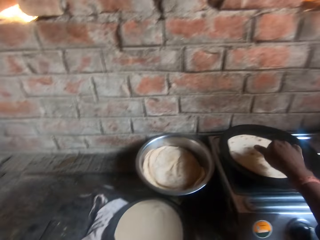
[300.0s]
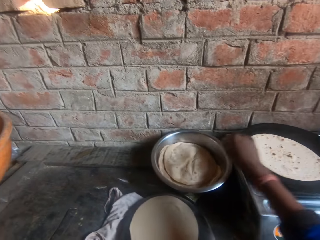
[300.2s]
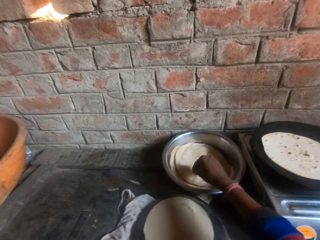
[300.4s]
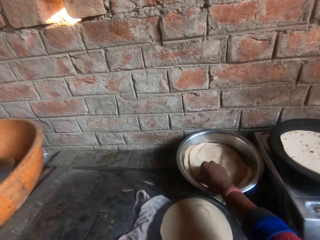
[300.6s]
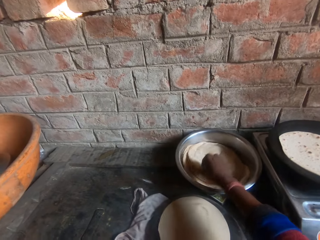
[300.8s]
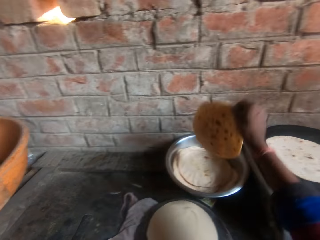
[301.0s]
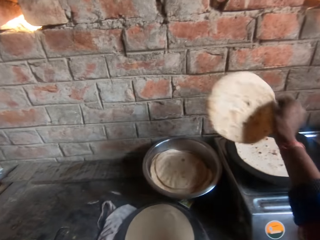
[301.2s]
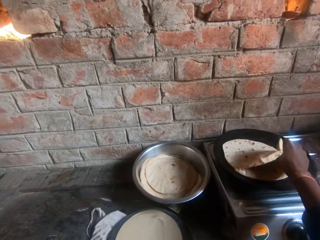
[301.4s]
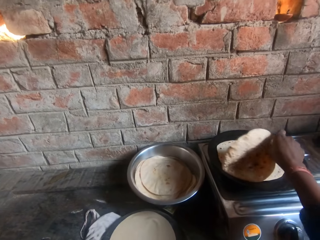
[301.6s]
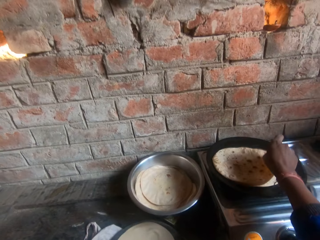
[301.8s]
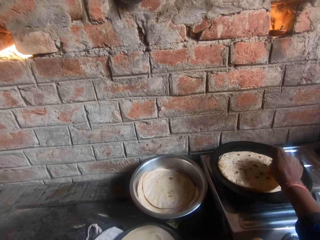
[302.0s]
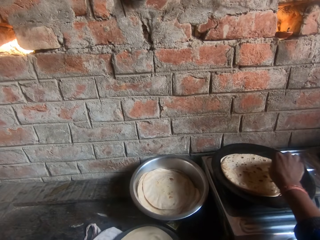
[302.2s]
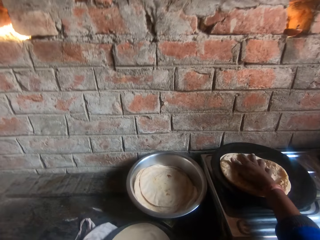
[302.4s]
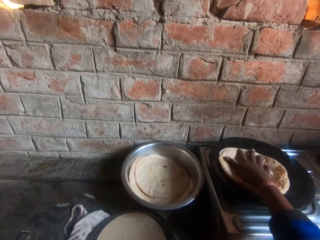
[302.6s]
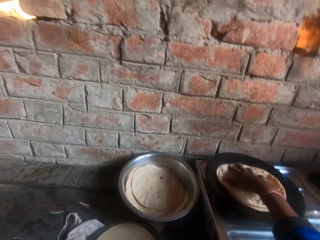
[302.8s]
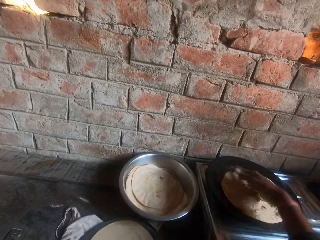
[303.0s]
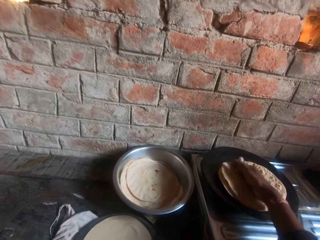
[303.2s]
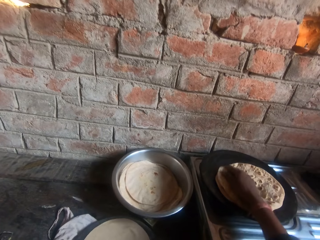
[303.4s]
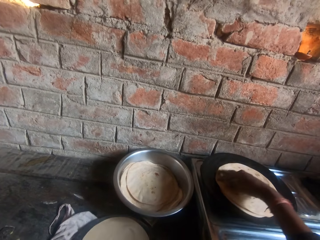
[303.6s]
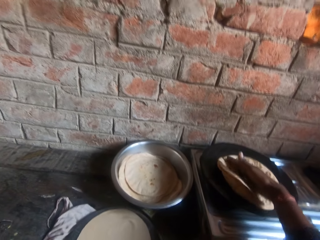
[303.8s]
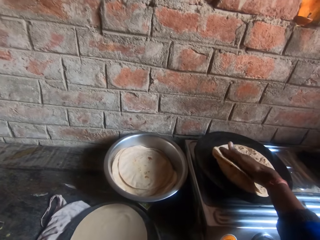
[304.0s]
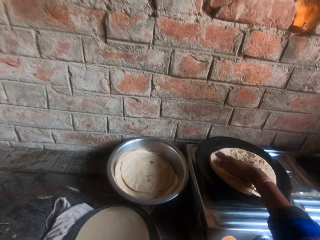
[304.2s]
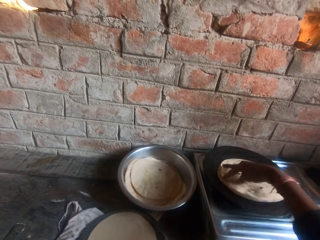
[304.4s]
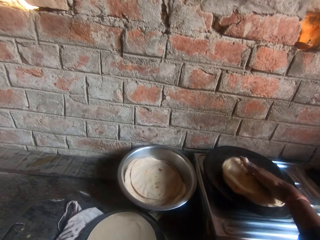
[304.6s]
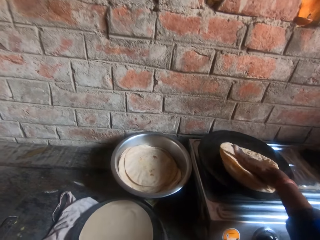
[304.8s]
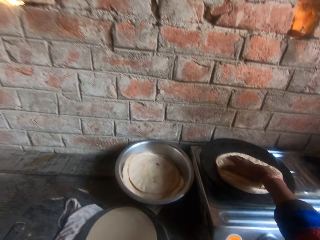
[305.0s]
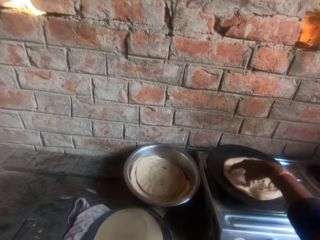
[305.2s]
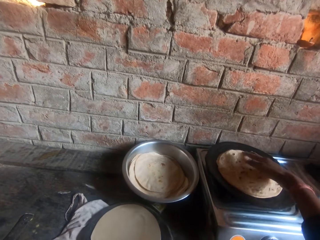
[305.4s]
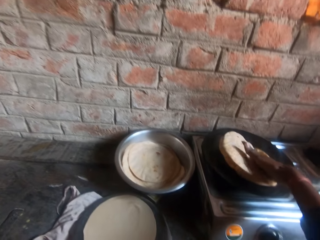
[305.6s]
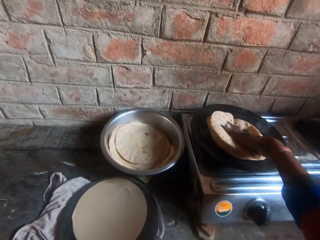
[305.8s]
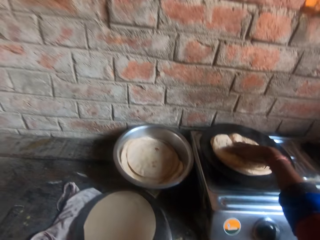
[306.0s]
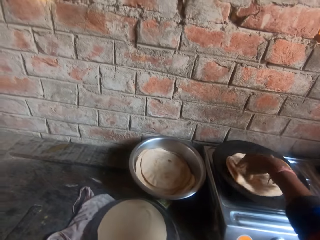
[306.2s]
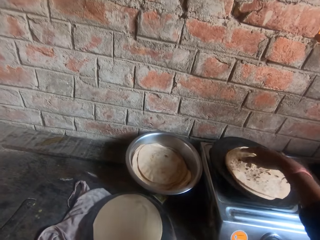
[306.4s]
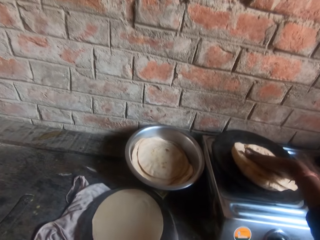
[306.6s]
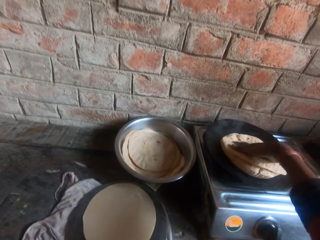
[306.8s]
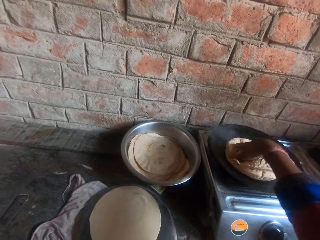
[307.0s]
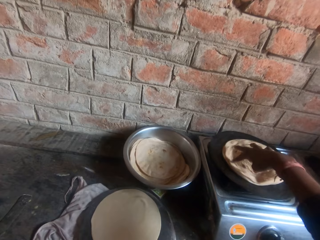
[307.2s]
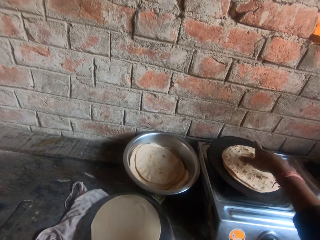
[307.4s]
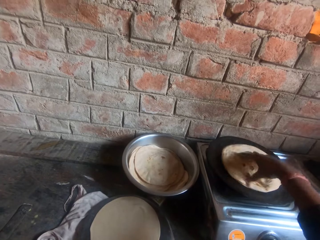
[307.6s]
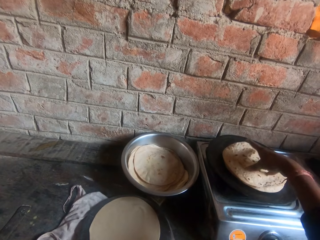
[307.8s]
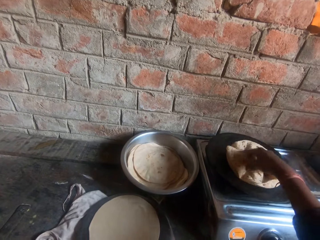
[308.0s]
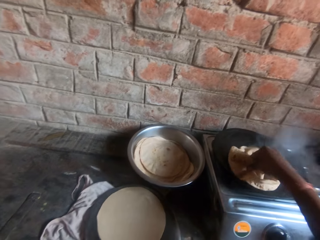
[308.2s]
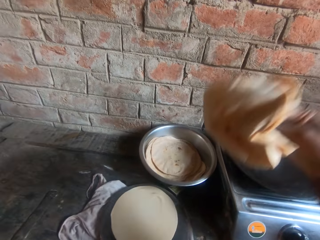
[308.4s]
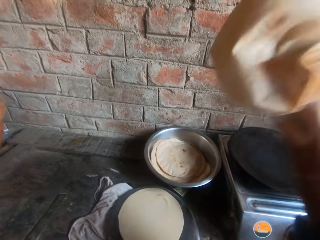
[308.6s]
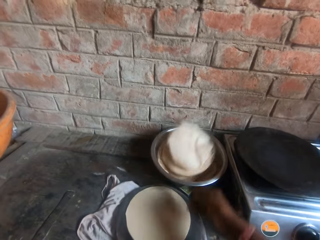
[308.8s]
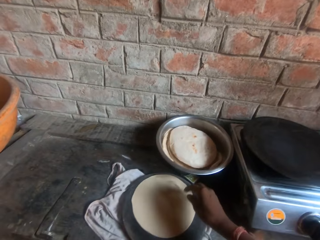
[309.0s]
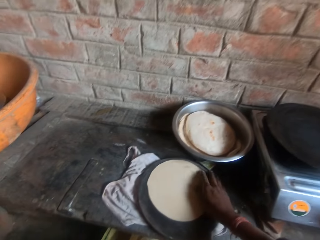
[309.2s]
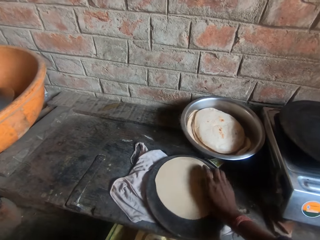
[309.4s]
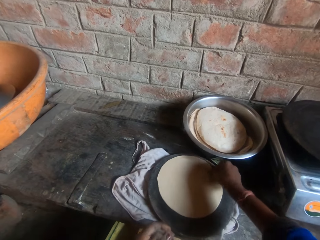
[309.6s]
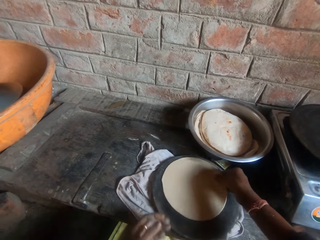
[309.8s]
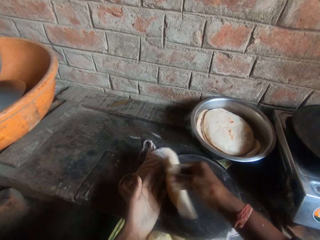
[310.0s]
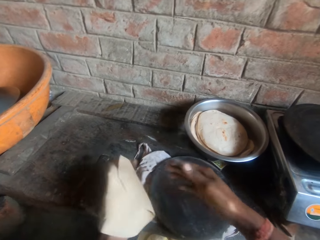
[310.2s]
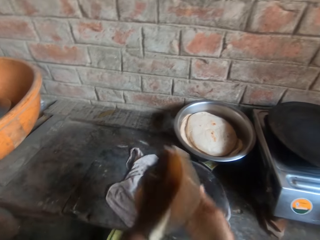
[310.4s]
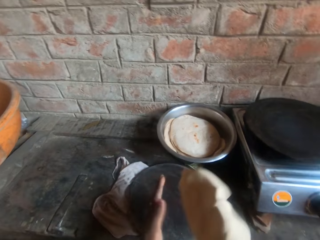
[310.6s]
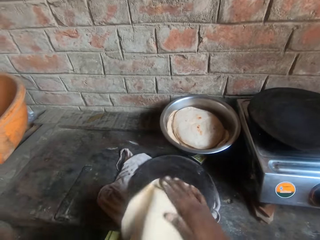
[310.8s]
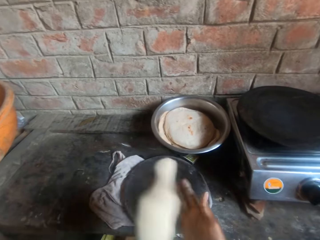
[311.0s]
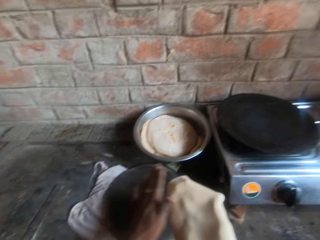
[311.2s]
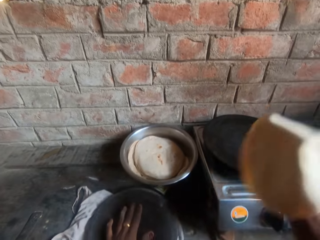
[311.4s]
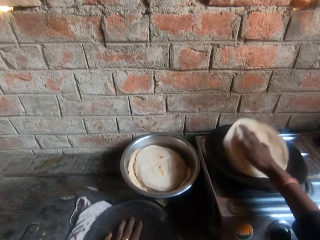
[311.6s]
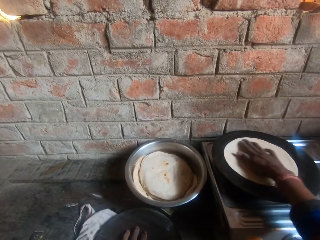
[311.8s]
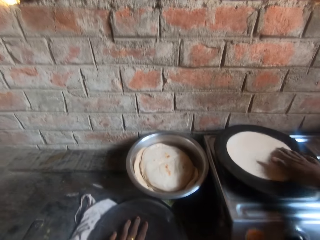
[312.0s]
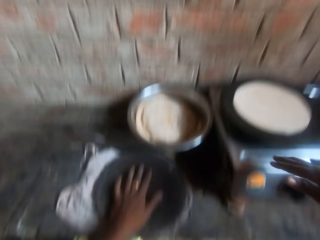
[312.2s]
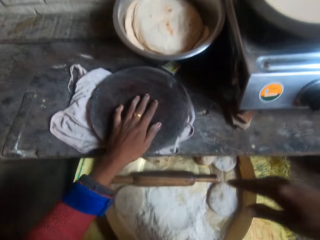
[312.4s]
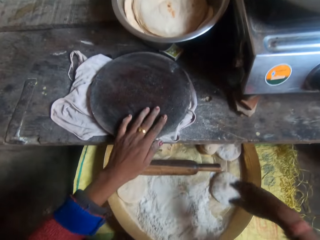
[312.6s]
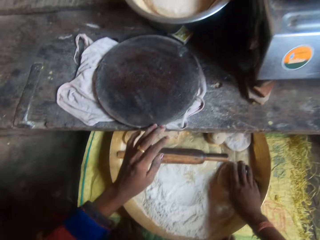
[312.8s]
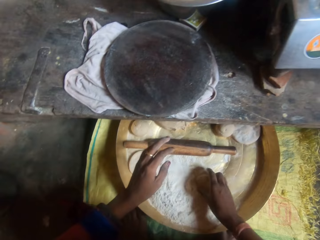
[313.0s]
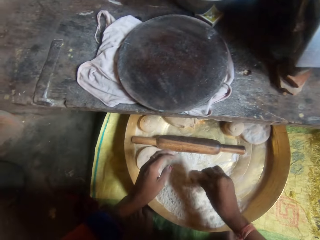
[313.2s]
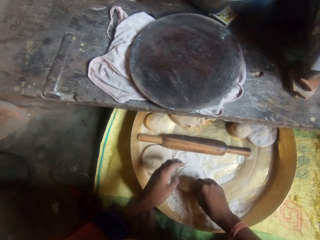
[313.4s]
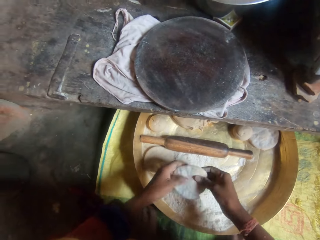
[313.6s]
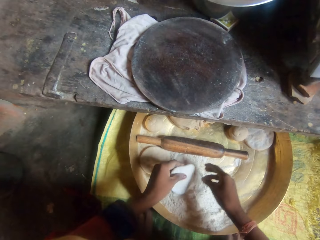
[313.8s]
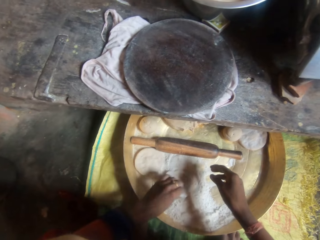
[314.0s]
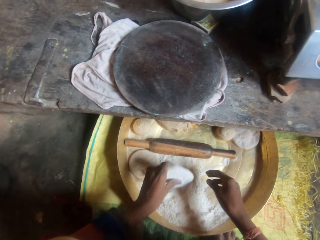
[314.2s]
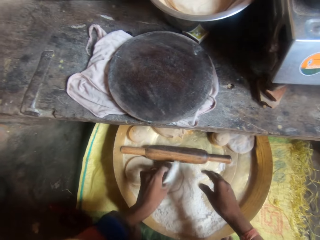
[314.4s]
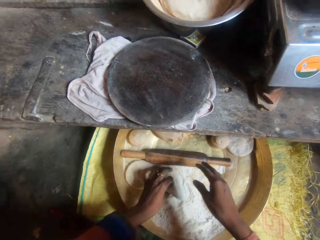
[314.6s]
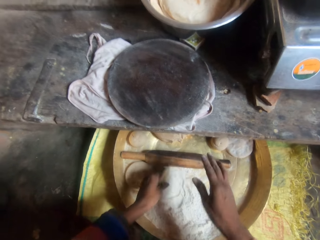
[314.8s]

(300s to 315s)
The camera wearer turns the tortilla on the pan. He moves another roti from the bowl to the griddle. He takes a tortilla from the pot, puts the tortilla on the pan, and spins the tortilla. He grabs the tortilla and drops the tortilla in the pot. He takes the dough on the pastry and swirls the dough in hands. He moves the dough from the board to the griddle. He takes the dough in the bucket. He kneads the dough from the bucket with his hands. He dips the dough in flour.

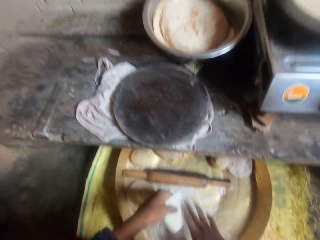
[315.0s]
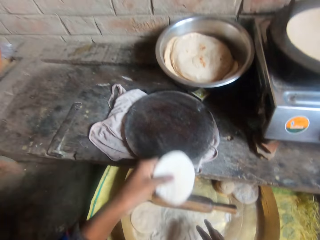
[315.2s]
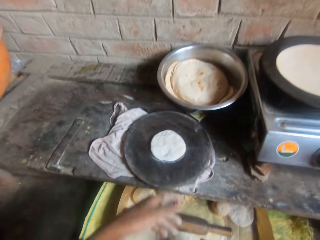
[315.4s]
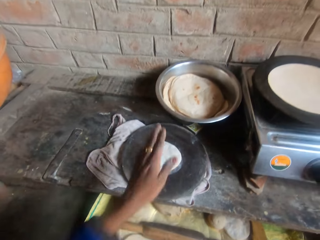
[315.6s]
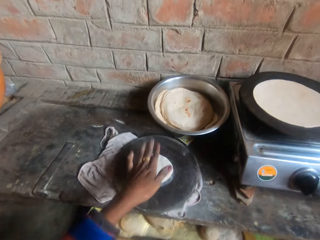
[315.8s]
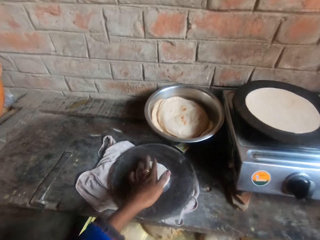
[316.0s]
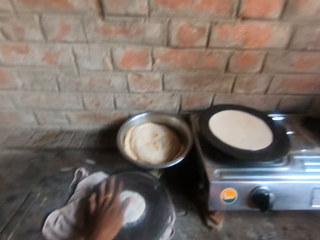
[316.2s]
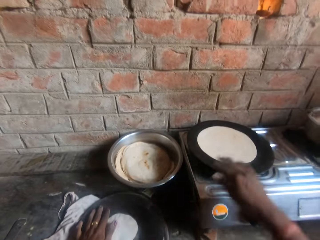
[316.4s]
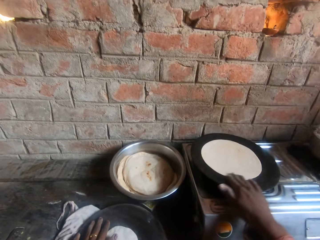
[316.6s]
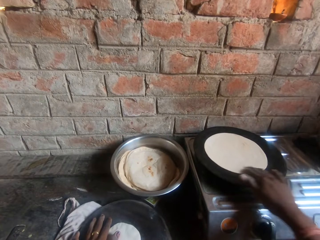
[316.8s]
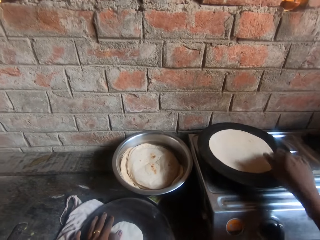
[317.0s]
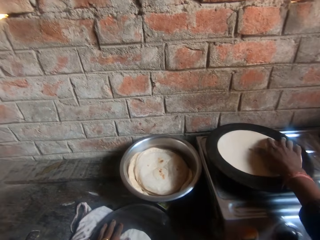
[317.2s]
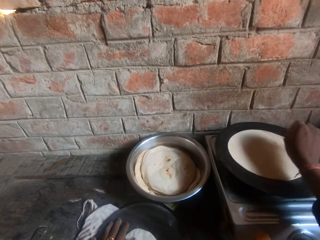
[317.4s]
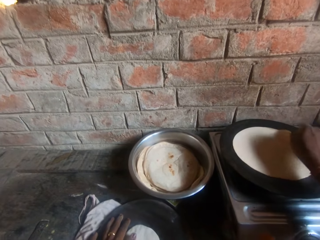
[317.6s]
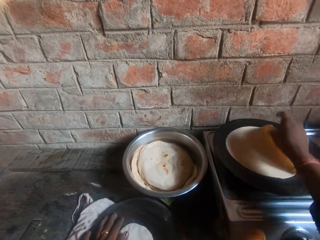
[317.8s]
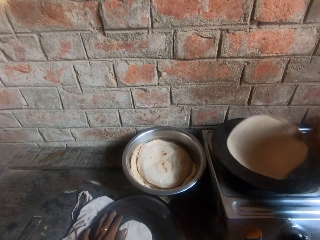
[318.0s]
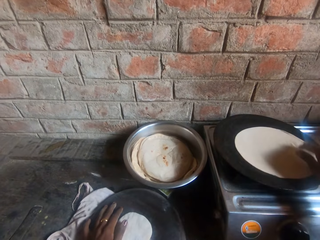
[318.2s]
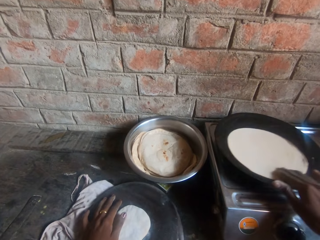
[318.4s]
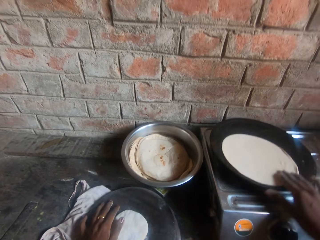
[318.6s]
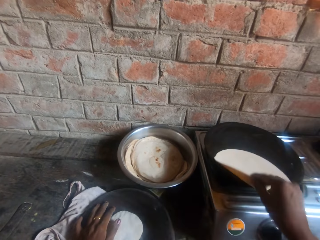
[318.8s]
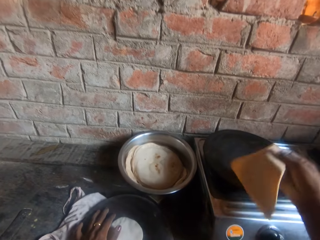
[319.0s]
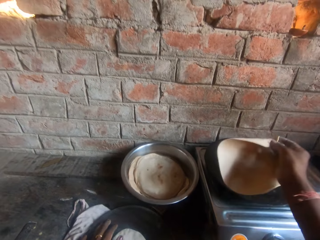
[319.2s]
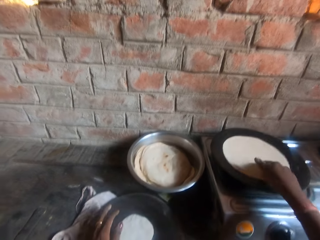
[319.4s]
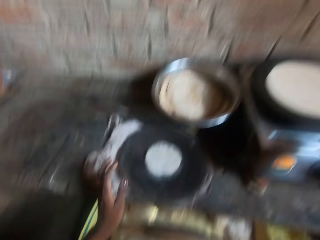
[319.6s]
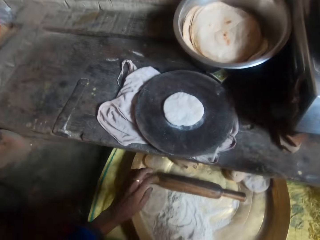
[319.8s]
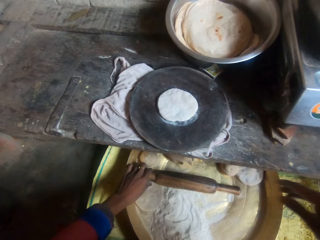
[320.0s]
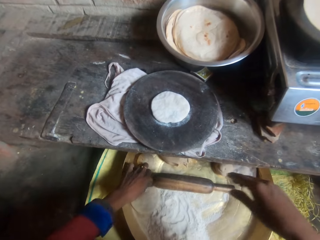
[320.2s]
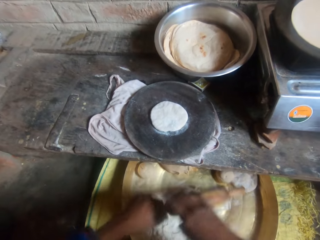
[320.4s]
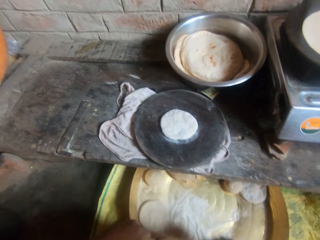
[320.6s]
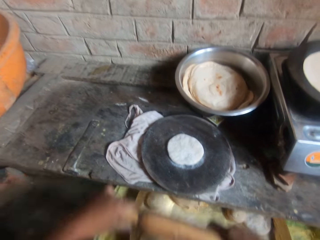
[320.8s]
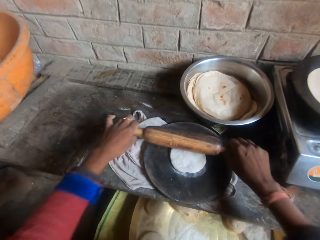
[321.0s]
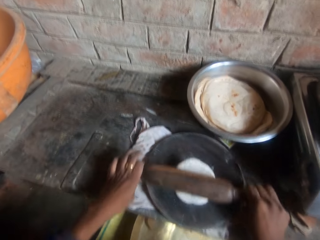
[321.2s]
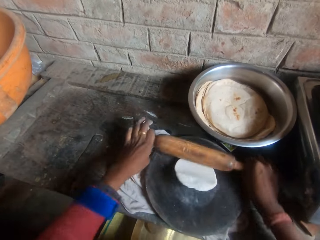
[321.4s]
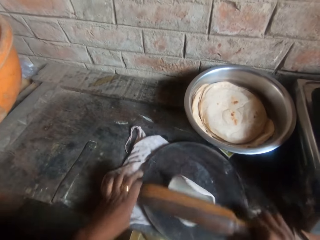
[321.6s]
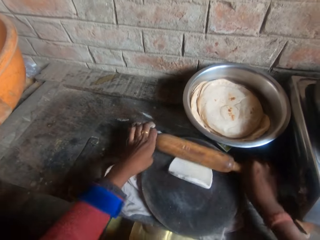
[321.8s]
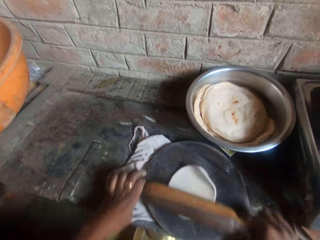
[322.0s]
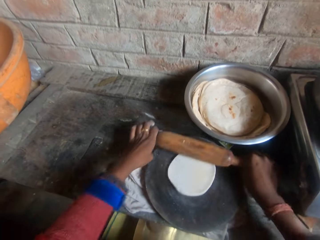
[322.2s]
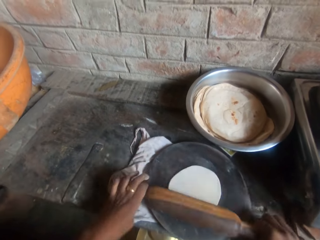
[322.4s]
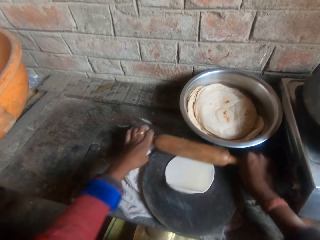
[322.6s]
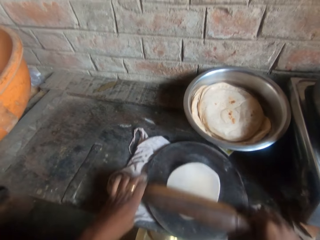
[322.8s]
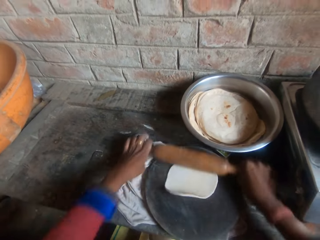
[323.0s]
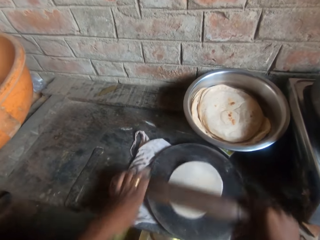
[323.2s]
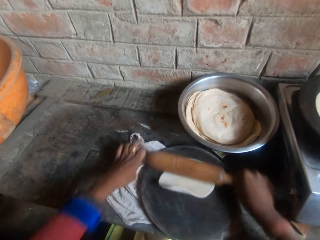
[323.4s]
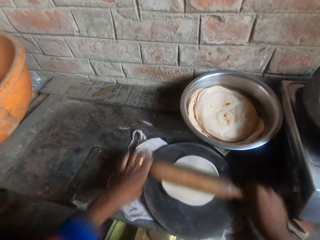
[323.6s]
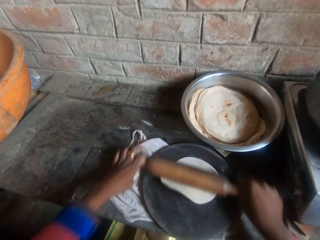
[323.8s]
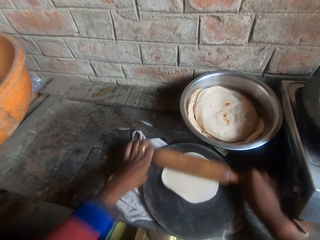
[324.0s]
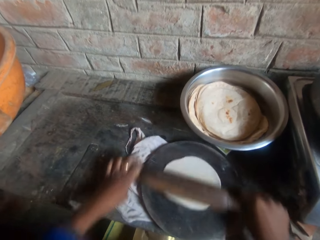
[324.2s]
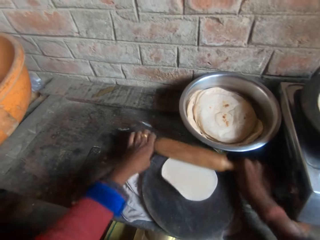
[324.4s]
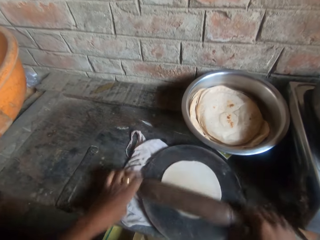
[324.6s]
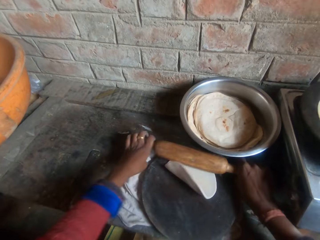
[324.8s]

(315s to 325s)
The camera wearer throws the dough on the pastry and touches the dough. They flip the roti on the griddle. They lift the tortilla on the pan. They lift the tortilla on the pan again. They take a rolling stick and roll the dough on the pastry with the rolling stick. They knead the dough on the board with a rolling pin.
